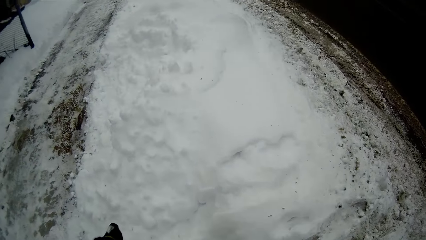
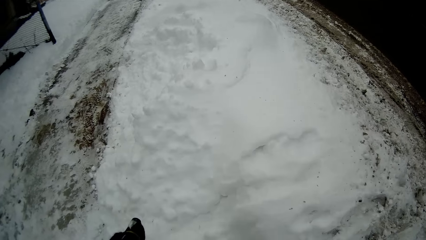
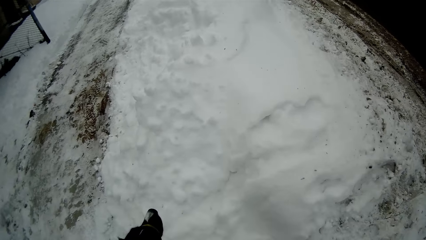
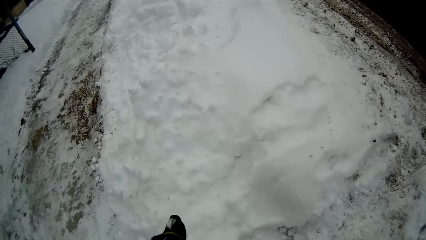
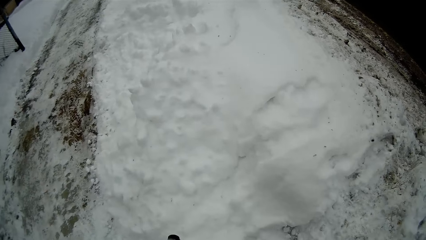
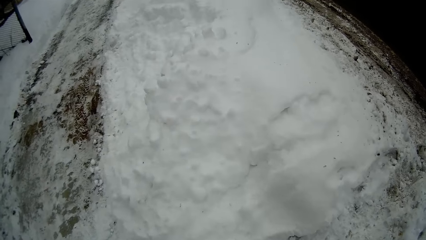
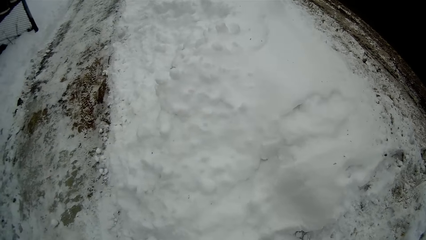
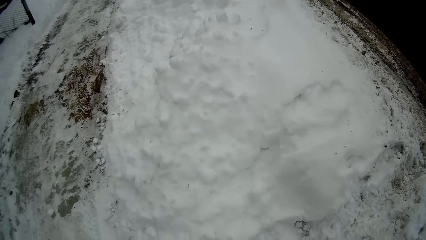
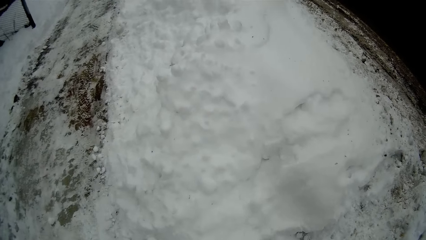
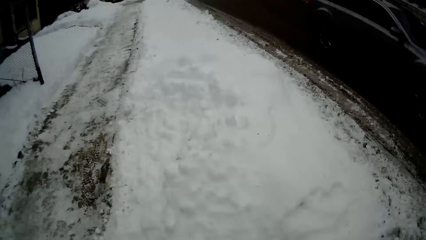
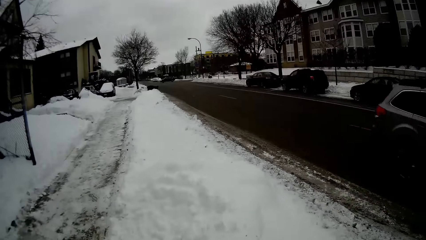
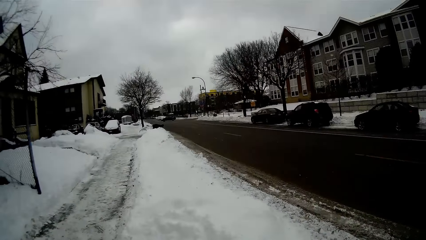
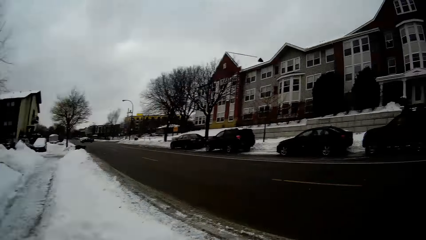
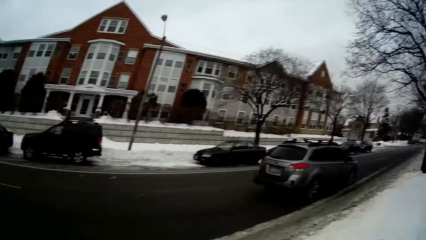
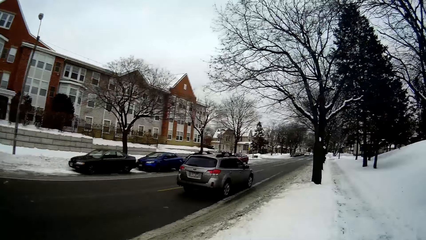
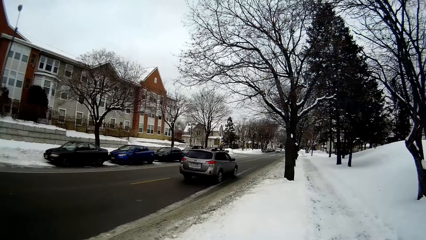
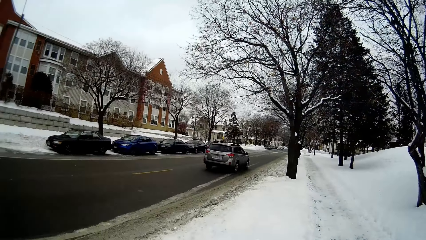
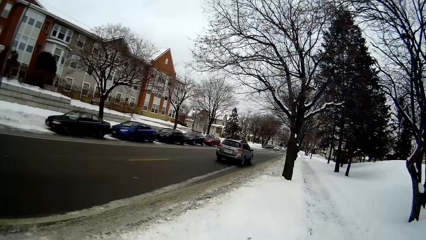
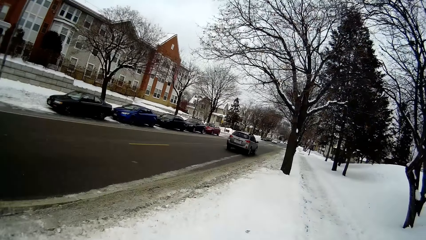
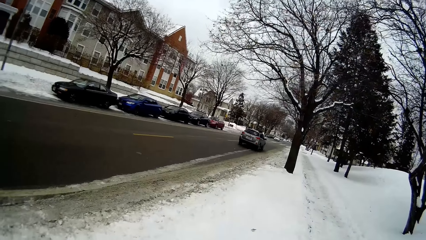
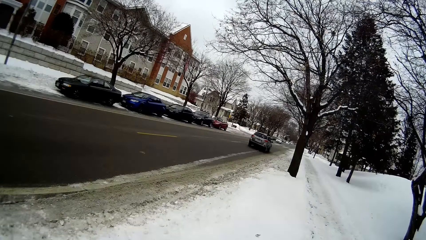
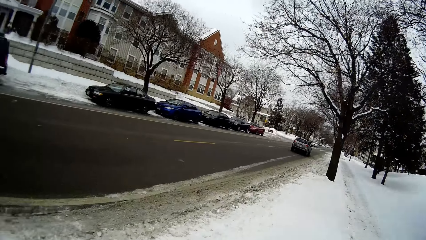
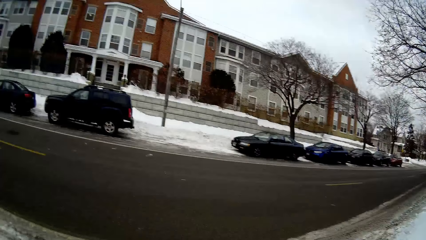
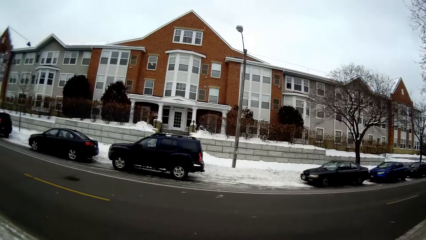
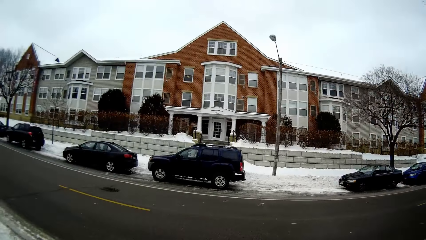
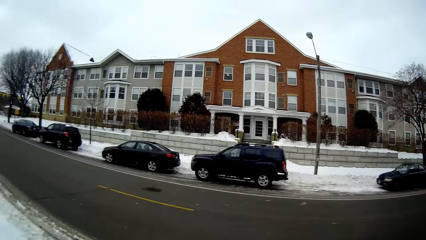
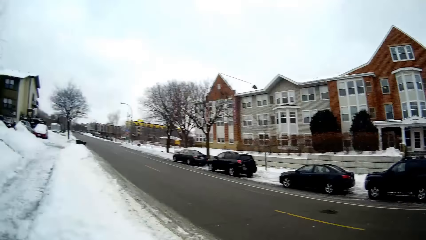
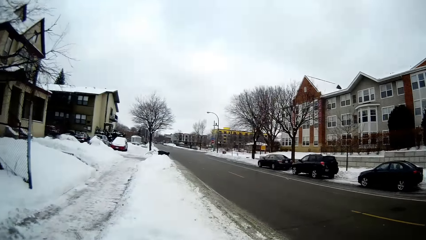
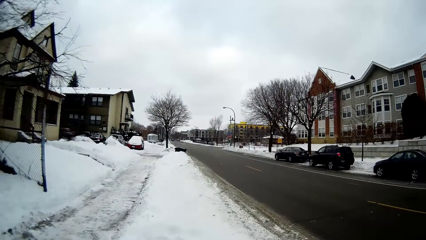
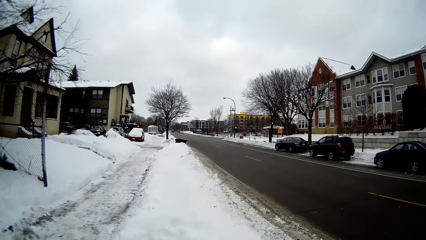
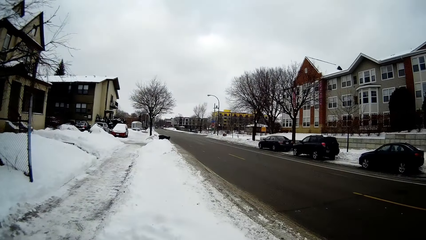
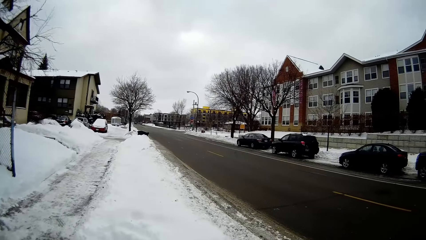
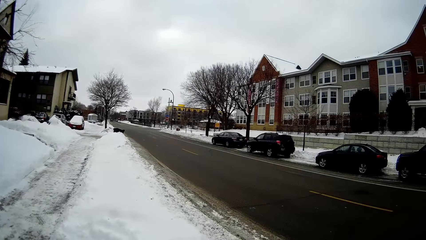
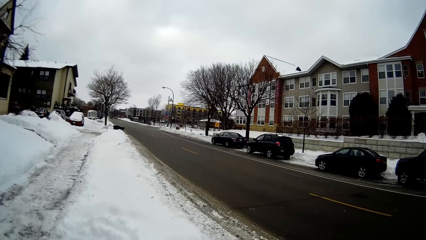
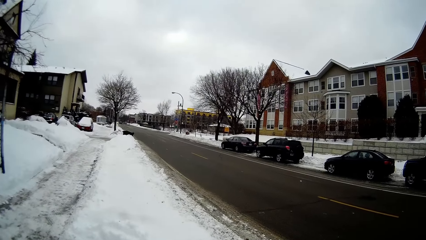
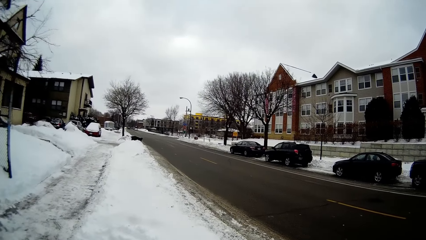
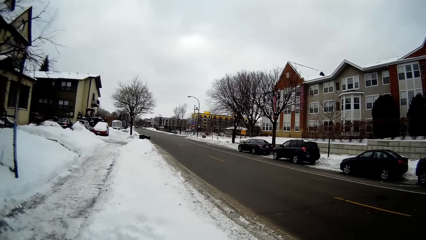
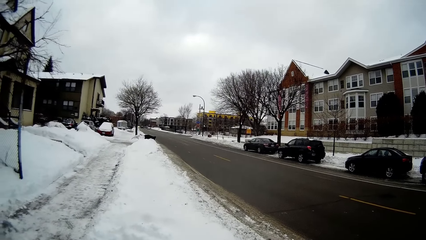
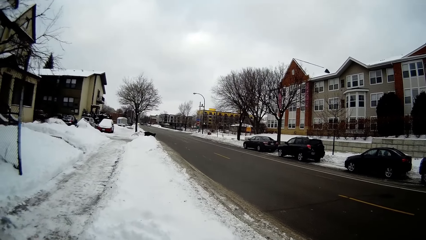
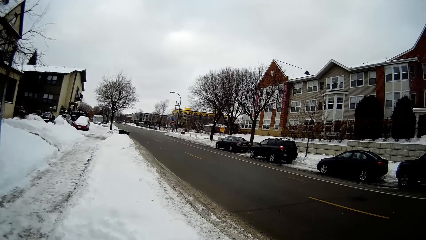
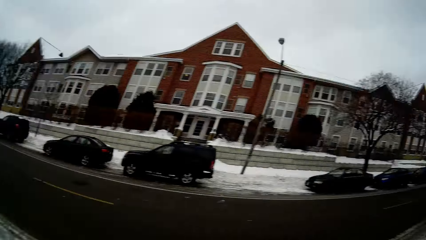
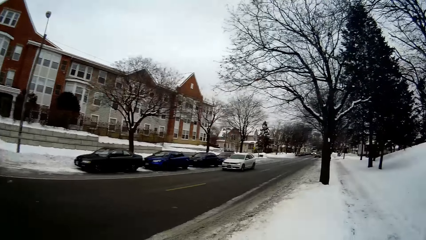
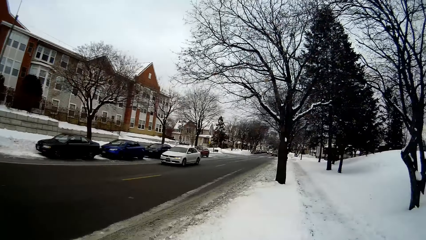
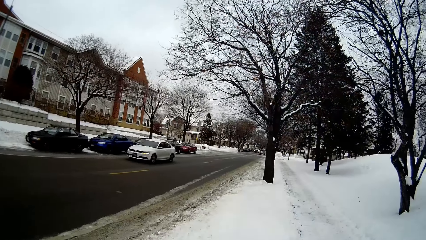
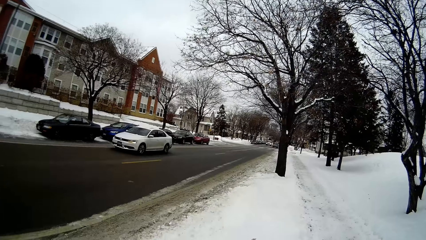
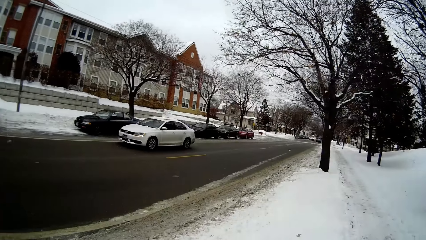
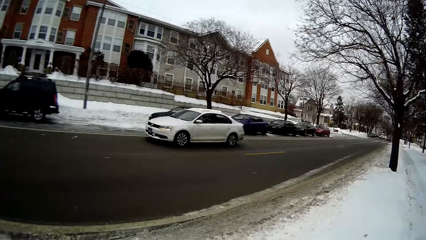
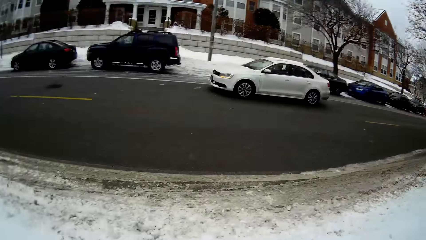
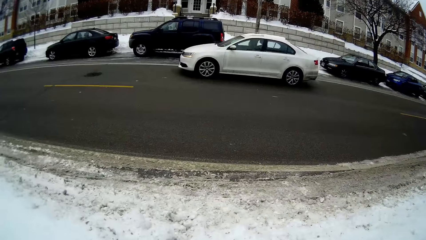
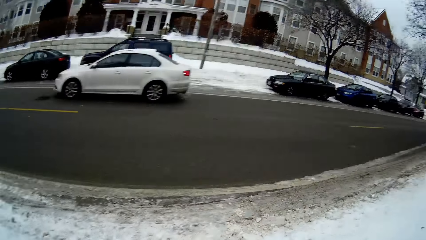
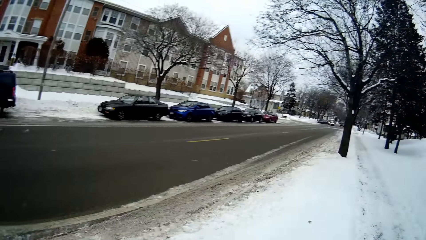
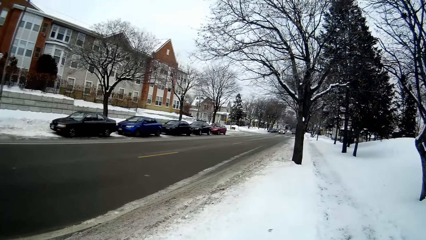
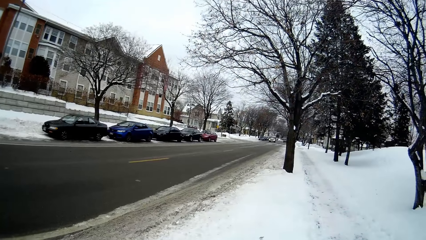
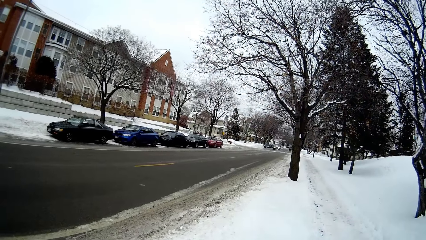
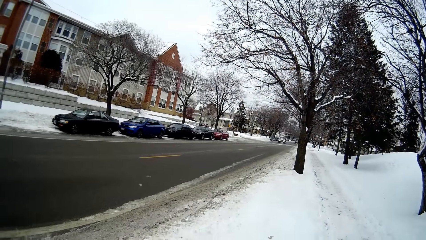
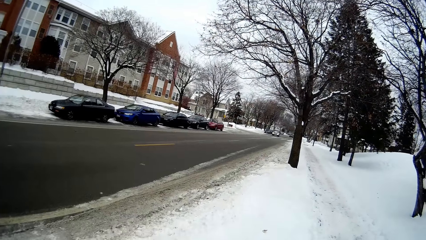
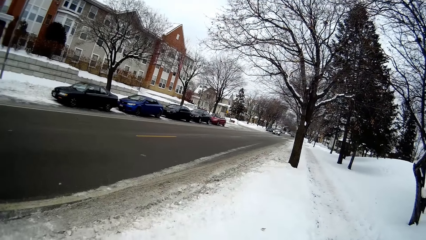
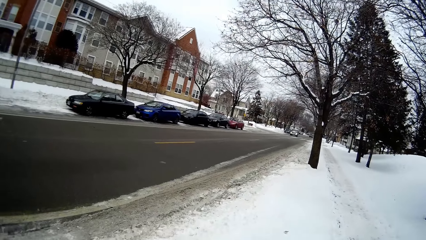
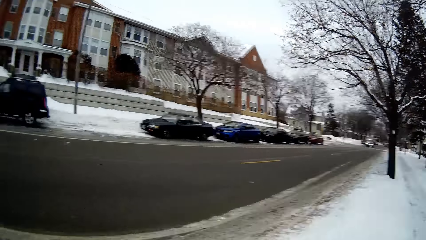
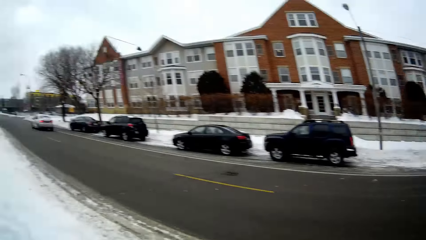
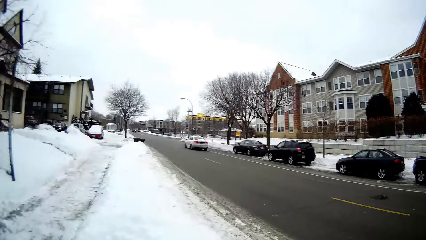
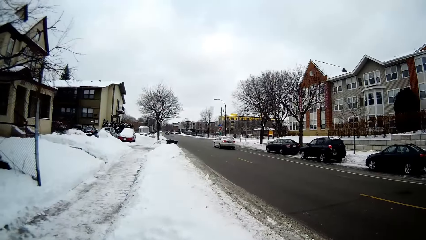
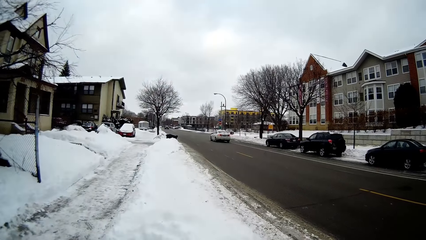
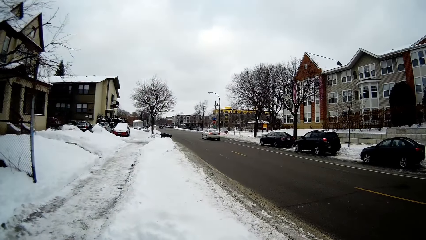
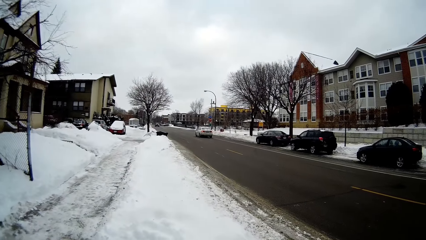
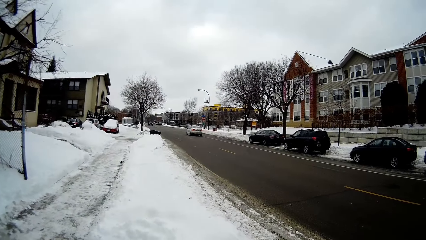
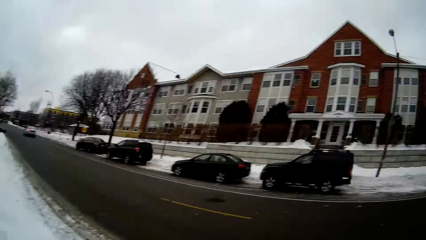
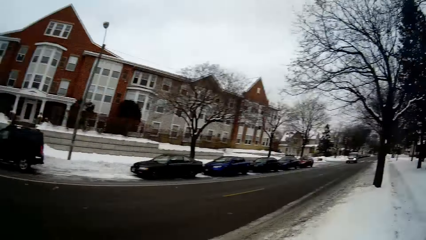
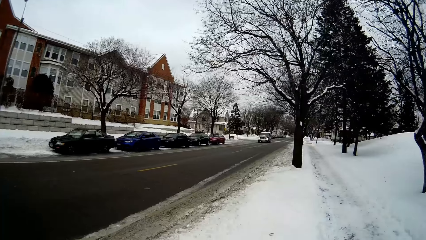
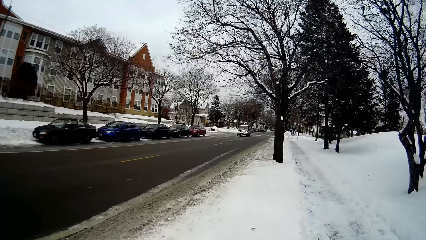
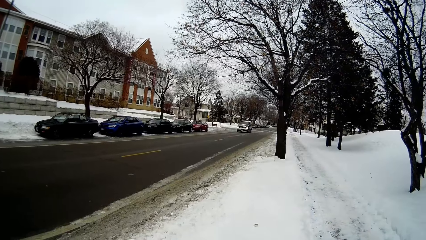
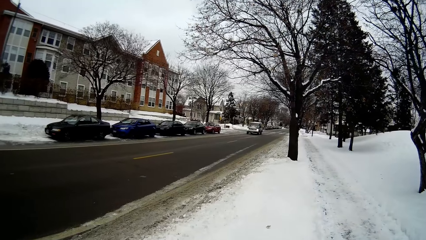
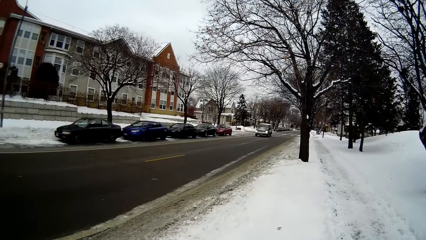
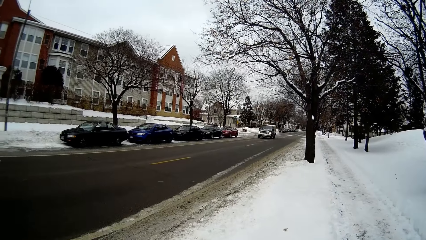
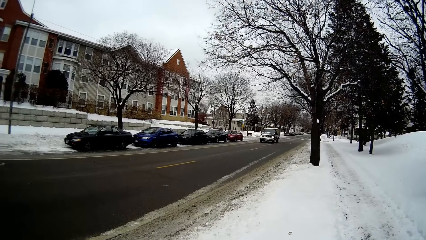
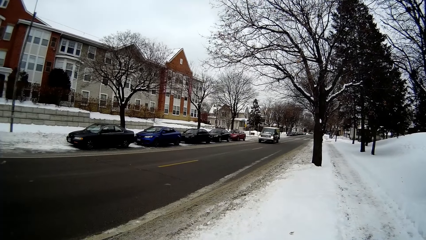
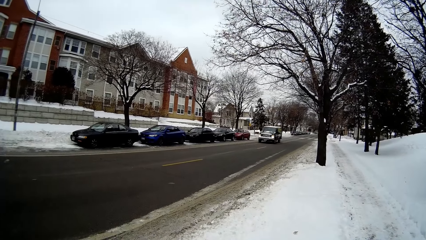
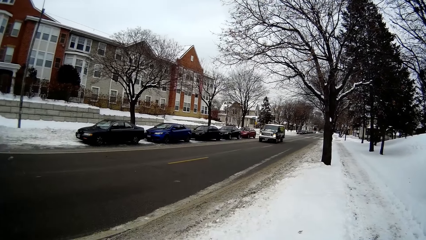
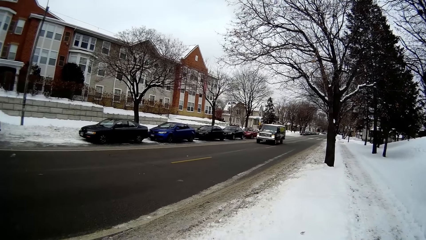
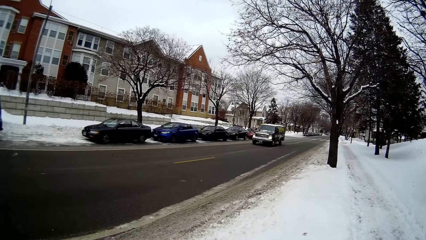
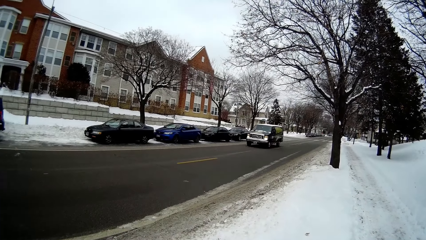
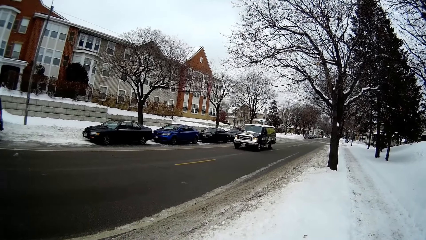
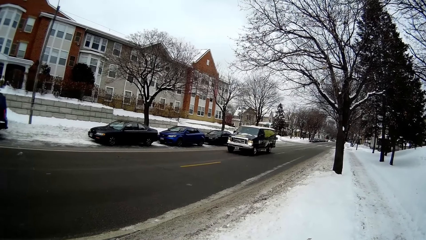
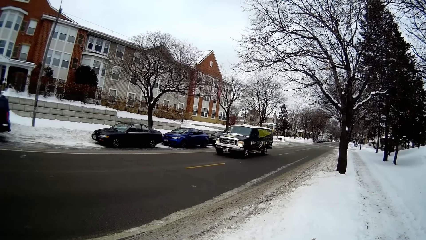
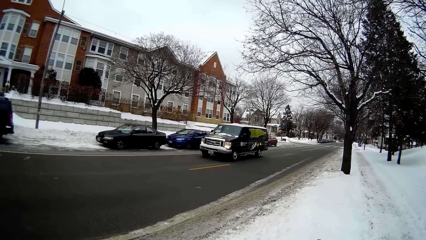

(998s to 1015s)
A brown SUV drives past the front of the camera wearer. The camera wearer looks at the brown SUV. They look at a white car on the road. The white car drives past the front of the camera wearer. The camera wearer looks at the white car. They look at a black van on the road.
